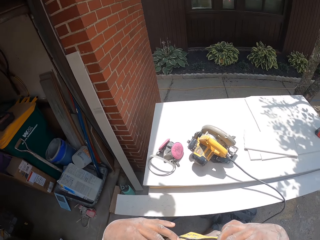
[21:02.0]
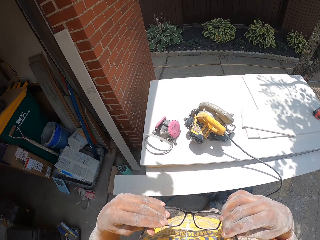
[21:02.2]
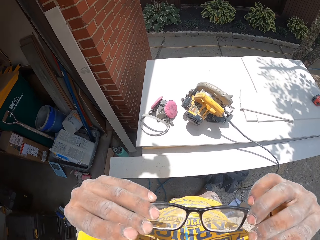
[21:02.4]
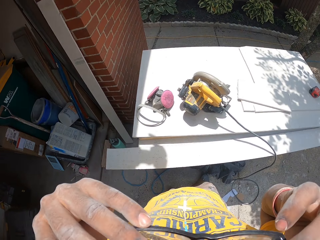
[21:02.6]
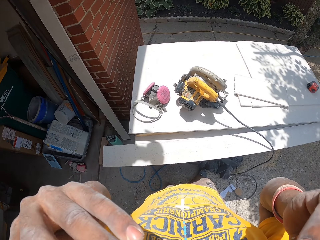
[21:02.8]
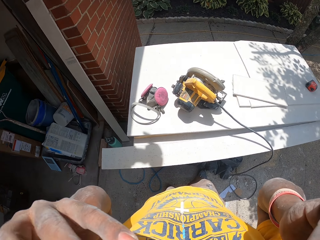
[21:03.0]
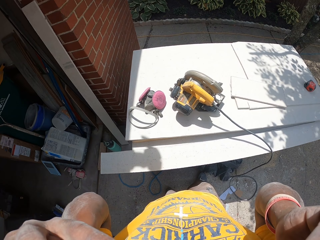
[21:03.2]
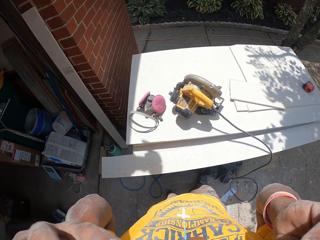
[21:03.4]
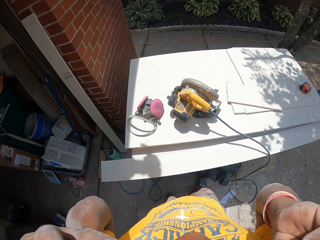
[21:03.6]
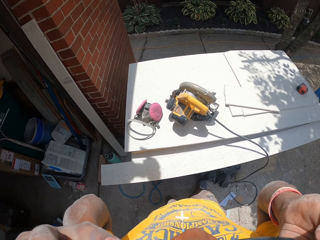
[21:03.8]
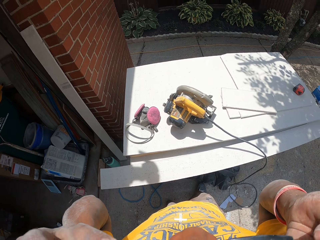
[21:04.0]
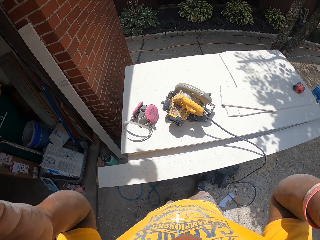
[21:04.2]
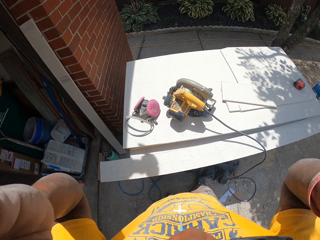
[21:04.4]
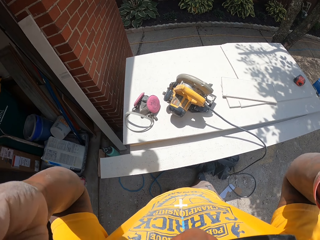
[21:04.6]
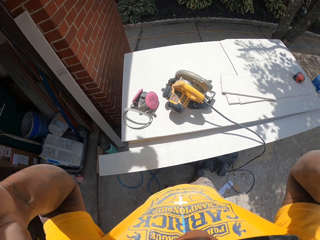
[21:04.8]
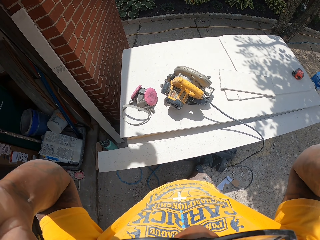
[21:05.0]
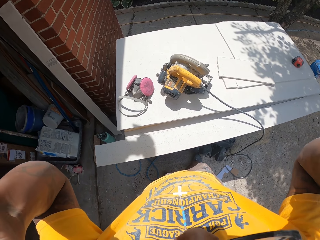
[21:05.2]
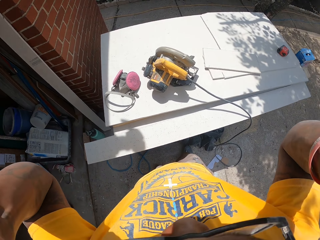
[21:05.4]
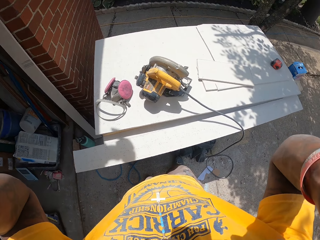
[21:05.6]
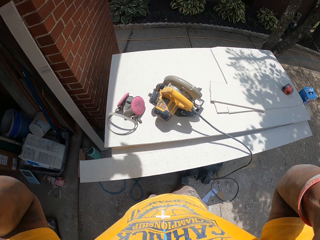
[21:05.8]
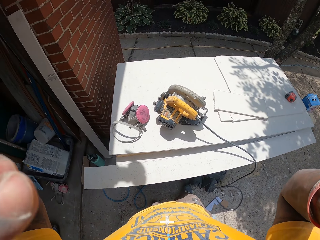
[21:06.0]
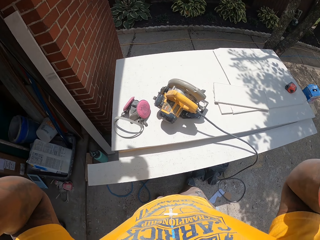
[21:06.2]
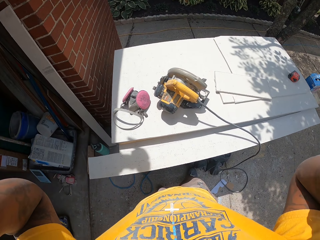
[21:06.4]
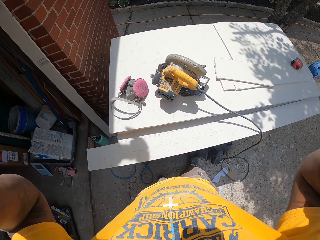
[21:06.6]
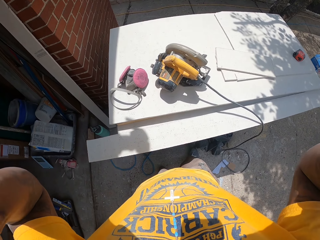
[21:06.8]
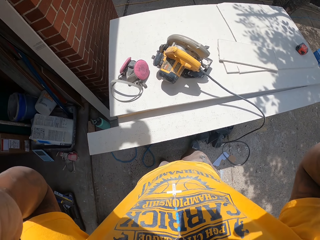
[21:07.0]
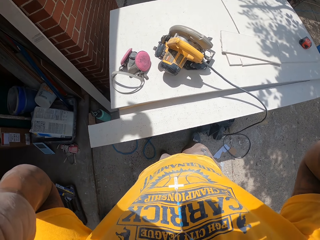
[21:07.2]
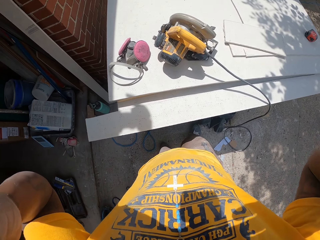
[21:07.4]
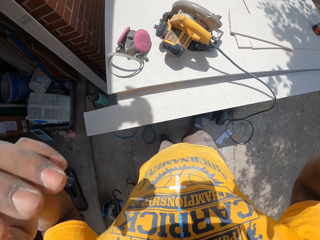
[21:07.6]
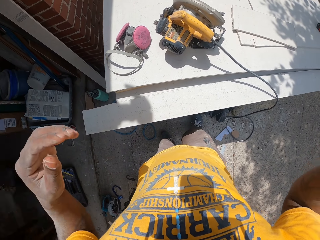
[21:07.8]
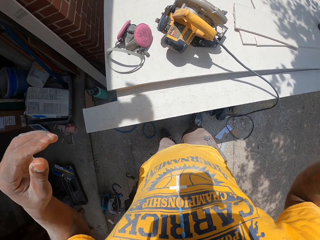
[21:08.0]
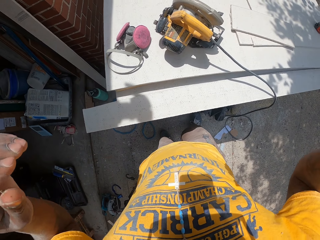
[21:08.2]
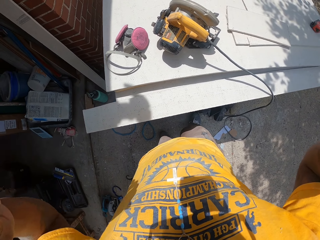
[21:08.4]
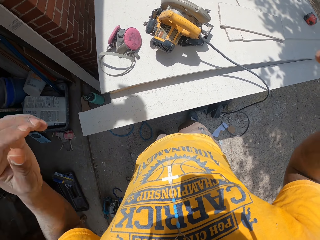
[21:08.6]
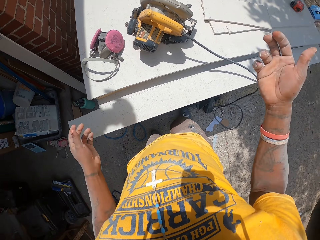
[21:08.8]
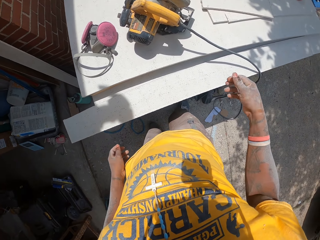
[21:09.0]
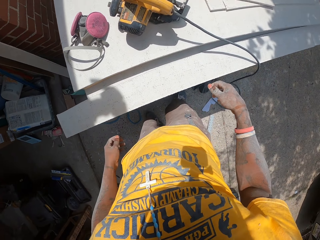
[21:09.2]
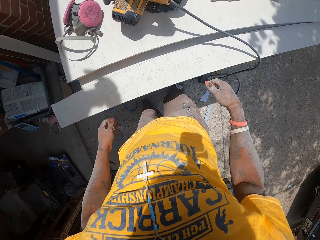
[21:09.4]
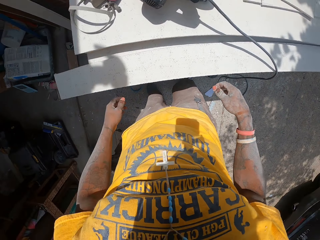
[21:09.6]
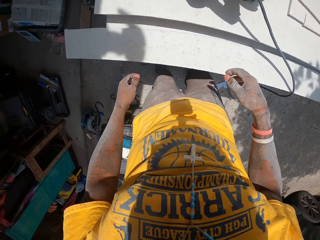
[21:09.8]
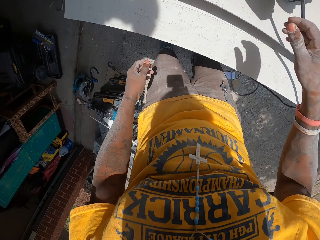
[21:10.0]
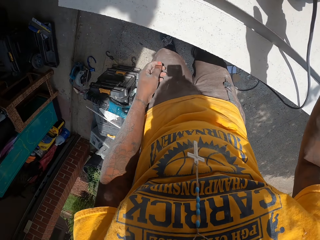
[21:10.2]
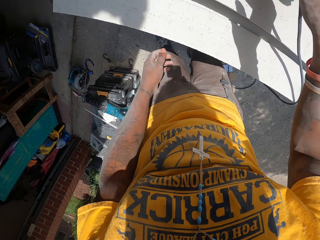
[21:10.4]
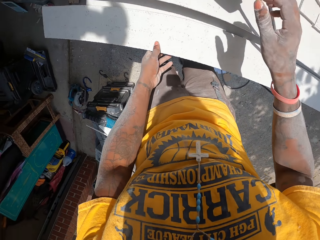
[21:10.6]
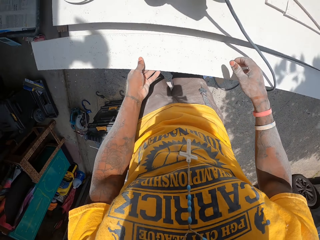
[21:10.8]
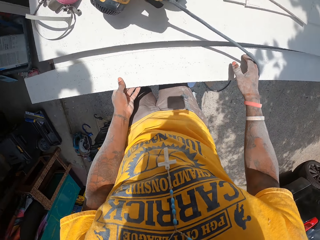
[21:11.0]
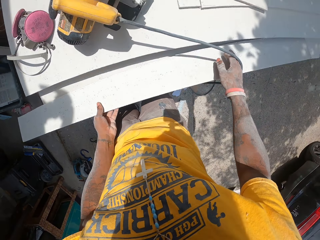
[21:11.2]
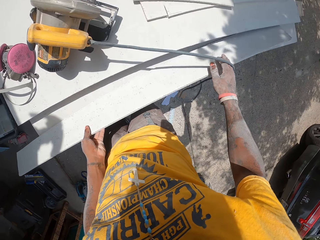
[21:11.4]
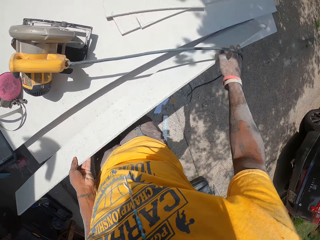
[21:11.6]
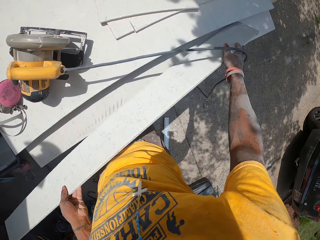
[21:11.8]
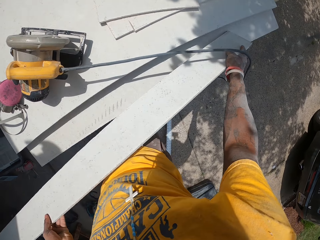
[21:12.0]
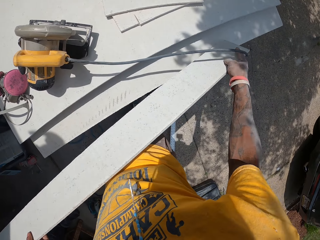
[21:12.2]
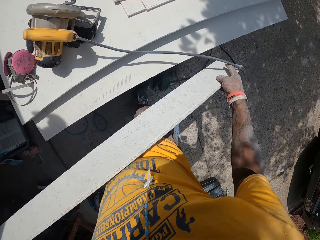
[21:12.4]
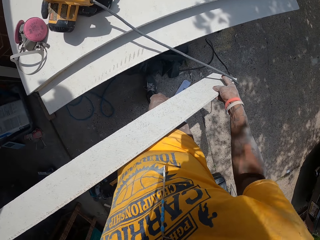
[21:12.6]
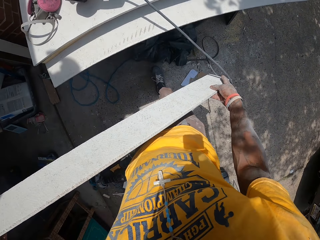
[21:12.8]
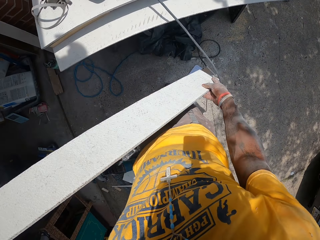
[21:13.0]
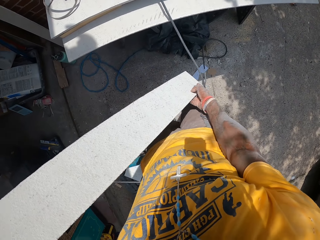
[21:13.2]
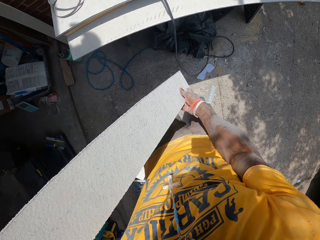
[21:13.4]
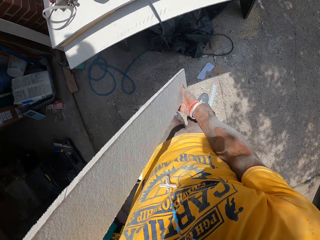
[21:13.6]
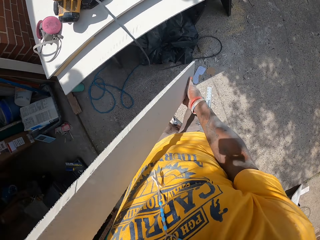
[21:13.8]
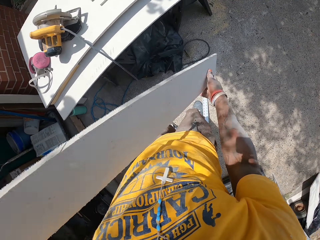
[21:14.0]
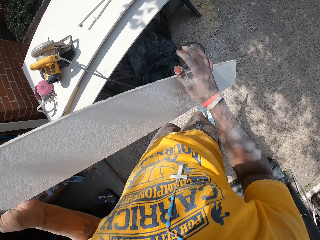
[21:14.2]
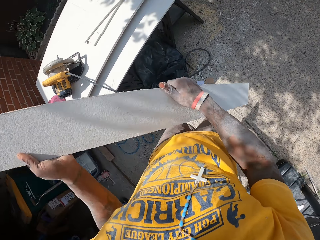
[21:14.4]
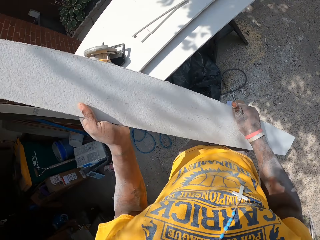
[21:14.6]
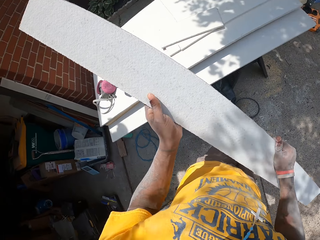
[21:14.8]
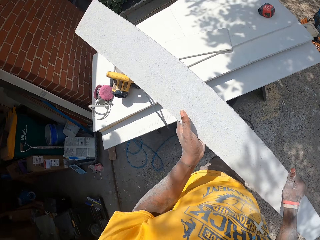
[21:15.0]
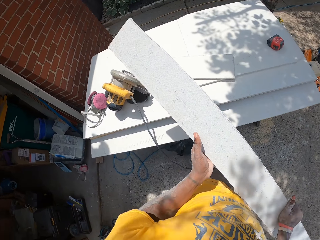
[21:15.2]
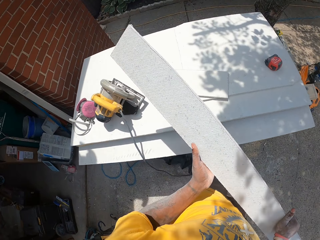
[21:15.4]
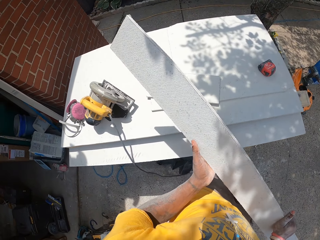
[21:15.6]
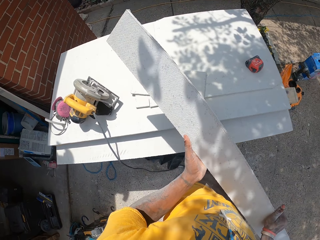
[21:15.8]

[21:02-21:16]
The camera wearer moves a hand. He wears his eyeglasses with his hands. He adjusts the camera. He lowers his hands, lifts his hands and lowers his hands. He moves his right hand. He holds the board. He holds the board with the other hand. He carries the cut out fraction of the slate sheet in his hands. He moves back. He holds a different part of the board.

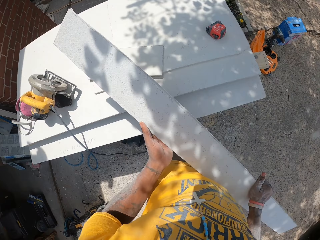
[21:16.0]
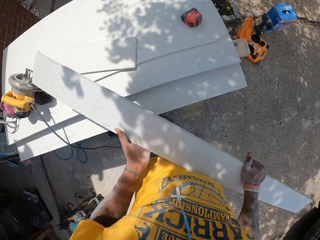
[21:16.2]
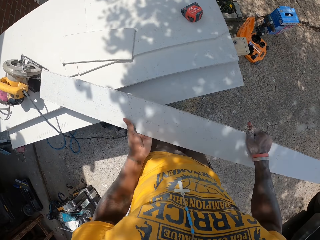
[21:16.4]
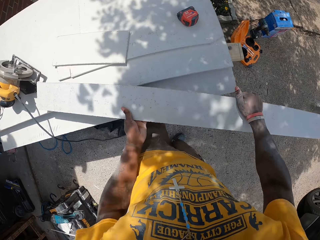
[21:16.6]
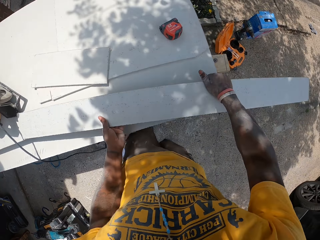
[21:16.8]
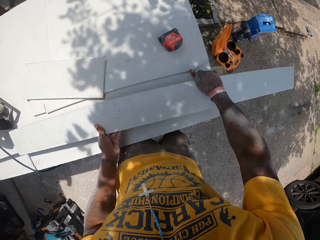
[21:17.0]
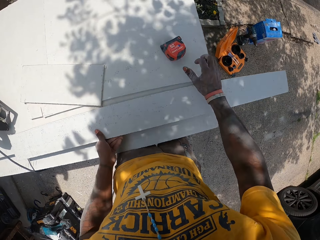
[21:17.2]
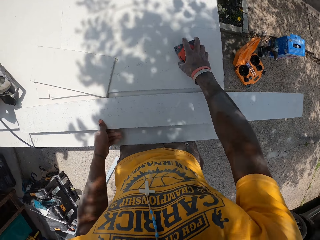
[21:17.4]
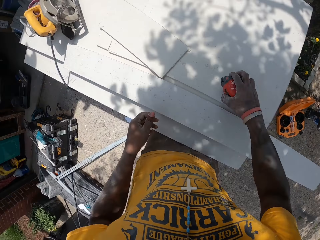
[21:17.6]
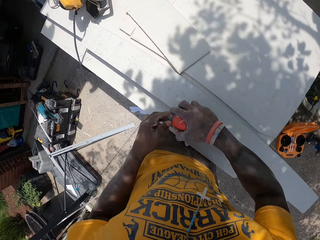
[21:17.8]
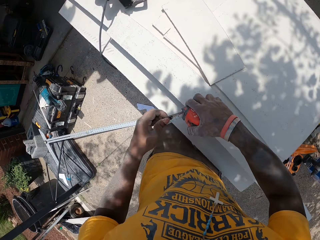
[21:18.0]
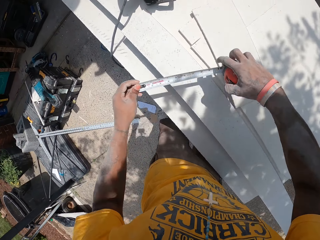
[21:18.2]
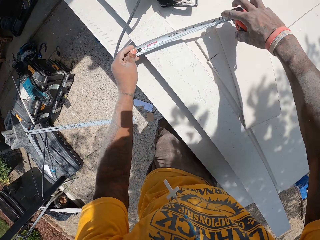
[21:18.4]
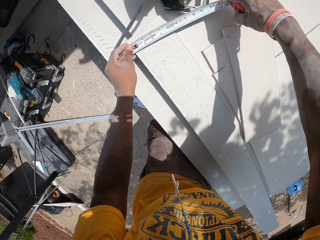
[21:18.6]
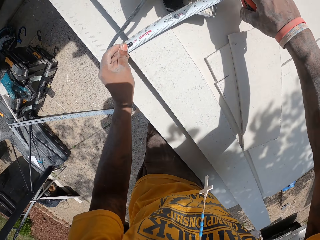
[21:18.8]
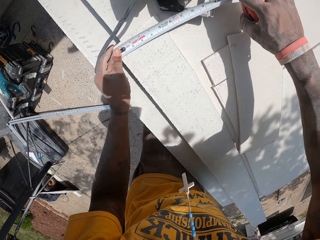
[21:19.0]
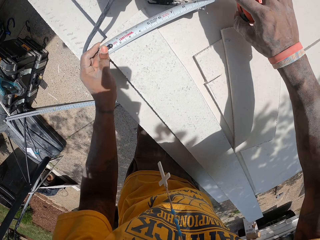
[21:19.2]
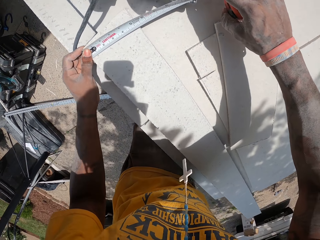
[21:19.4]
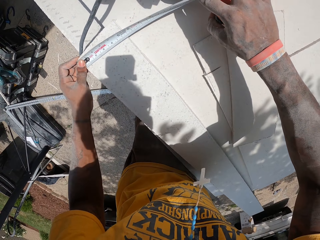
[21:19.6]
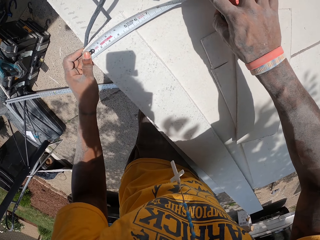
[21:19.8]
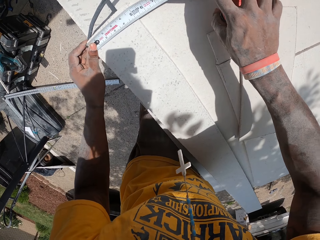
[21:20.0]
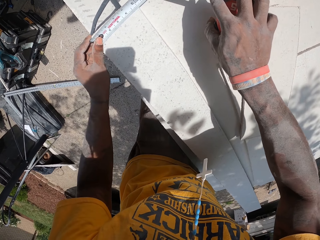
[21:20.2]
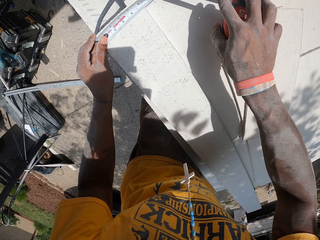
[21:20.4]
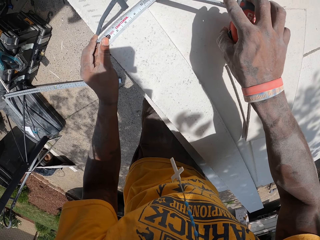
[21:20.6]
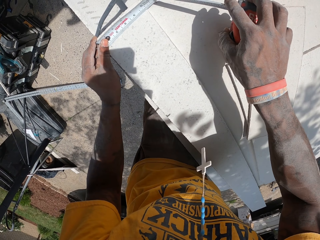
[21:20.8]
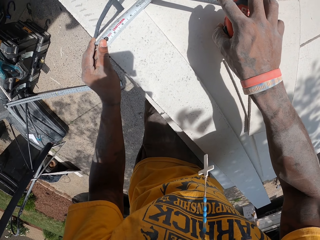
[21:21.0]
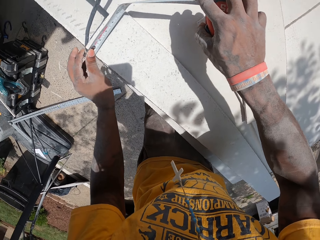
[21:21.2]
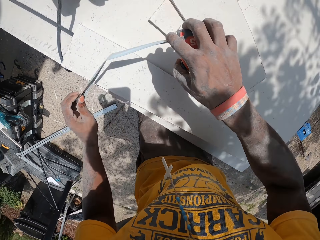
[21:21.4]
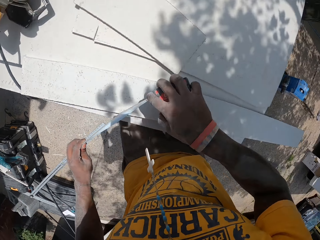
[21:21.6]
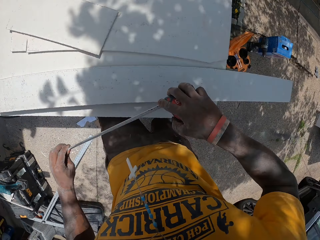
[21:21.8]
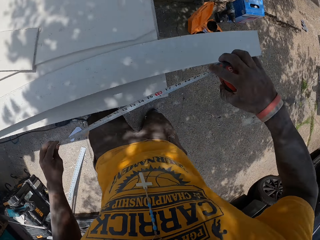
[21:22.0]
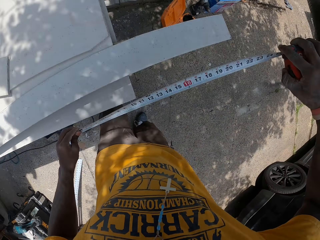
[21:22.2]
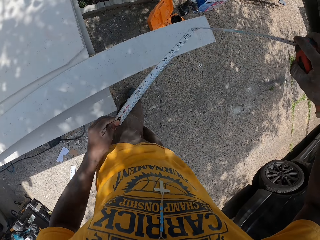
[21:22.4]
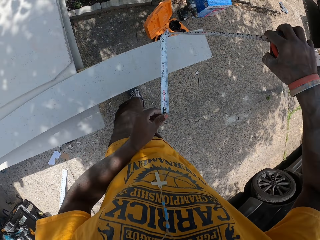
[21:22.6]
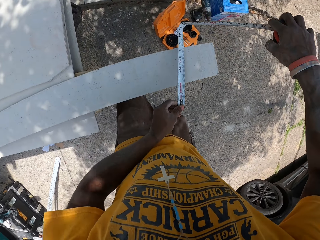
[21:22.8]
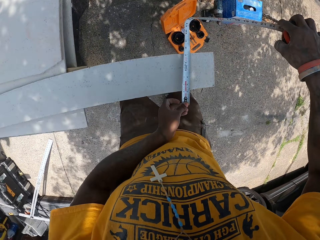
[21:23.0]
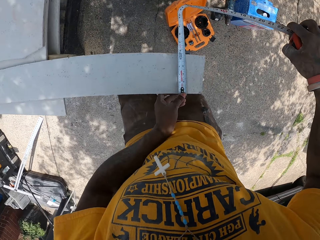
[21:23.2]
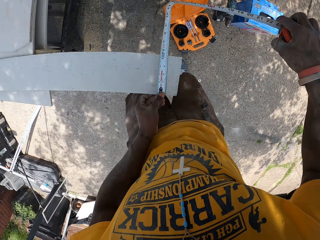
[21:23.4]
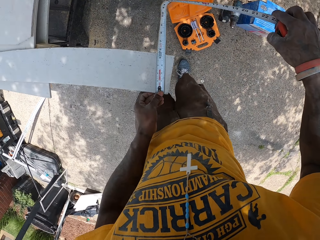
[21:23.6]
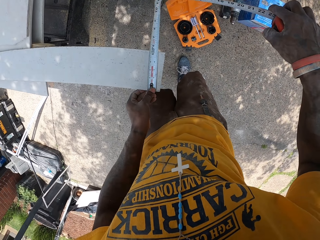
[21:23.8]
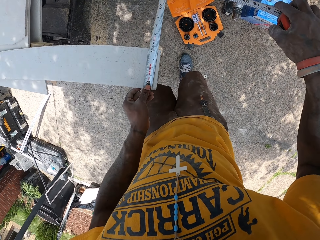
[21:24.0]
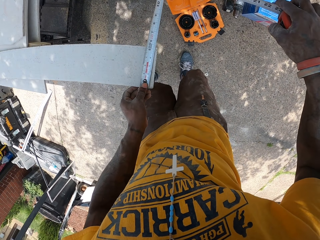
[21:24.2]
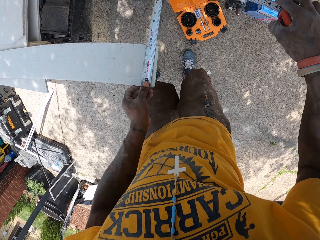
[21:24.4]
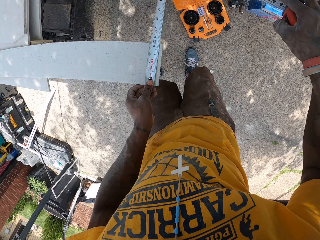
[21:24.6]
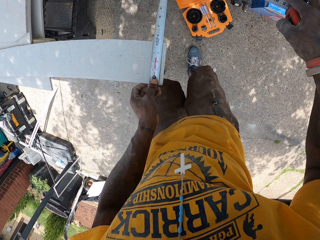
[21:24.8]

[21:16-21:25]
The camera wearer moves forward. He places the cut out fraction of the slate sheet on the work table with his hands. He picks a measuring tape or tape measure from the work table with his right hand. He holds the tape measure with the other hand. He takes some measurement on the cut out fraction of the slate sheet with the measuring tape in his hand. He puts the tape measure on the board. He moves the board. He removes the tape measure from the board. He moves to the other side. He puts the tape measure on the board.
